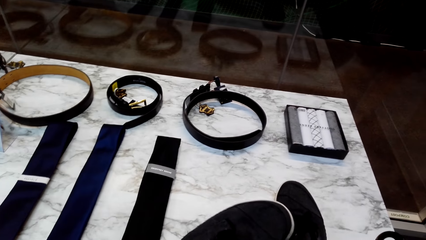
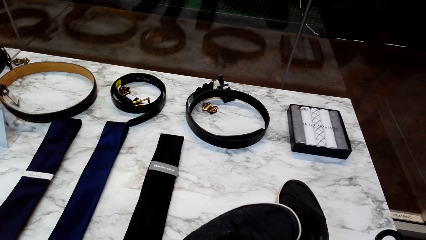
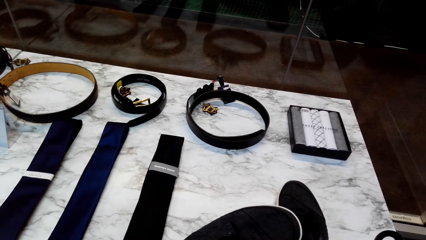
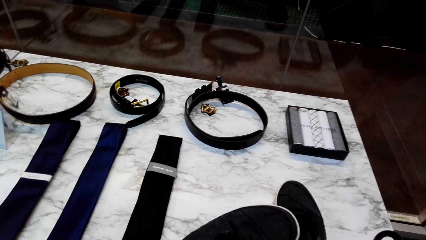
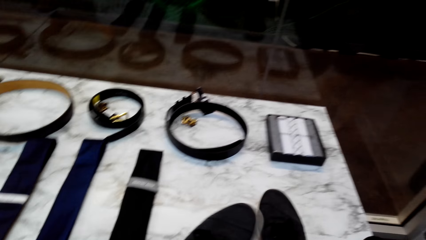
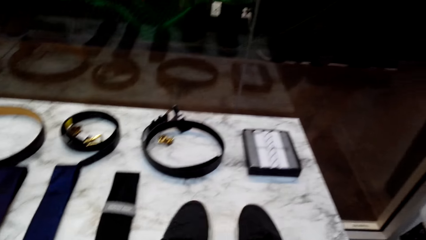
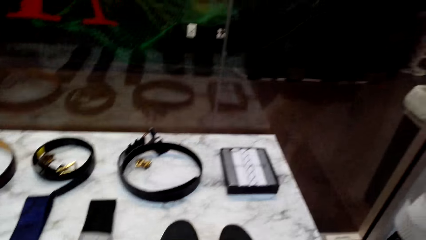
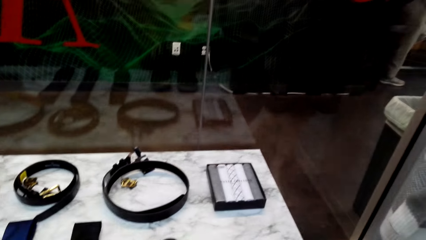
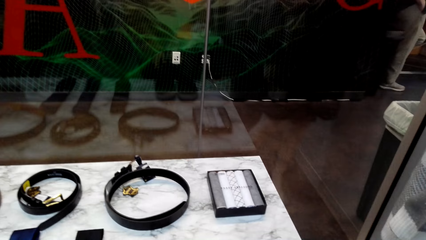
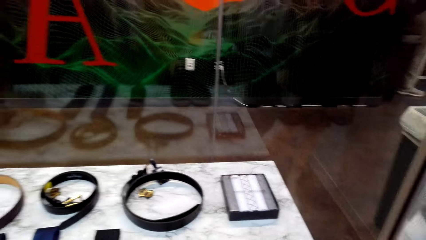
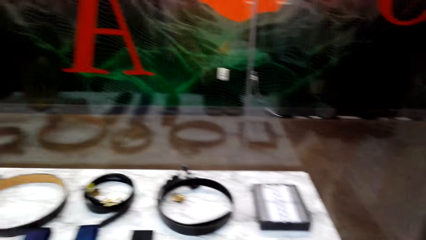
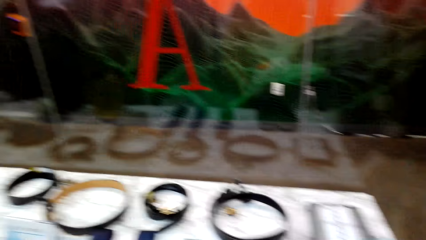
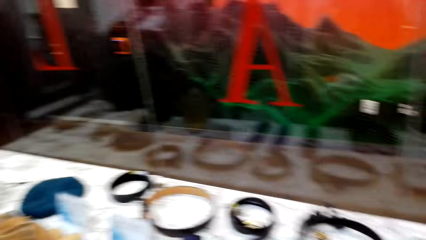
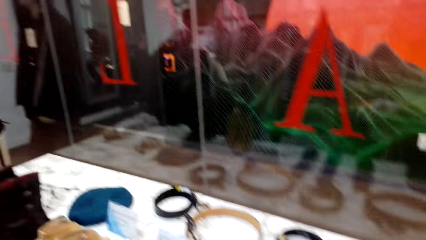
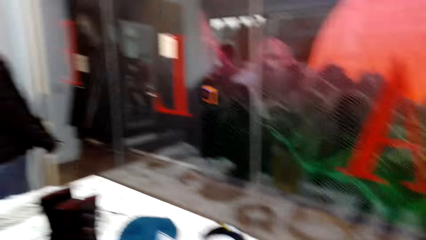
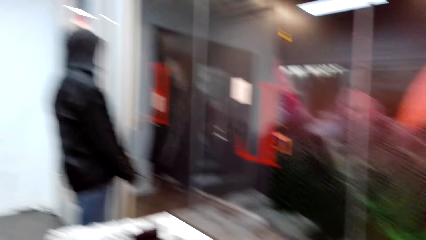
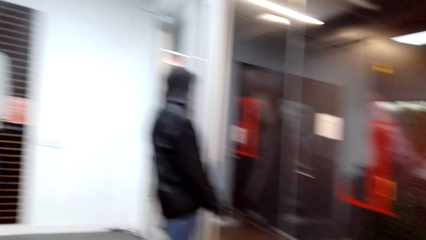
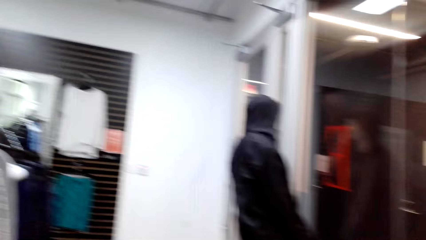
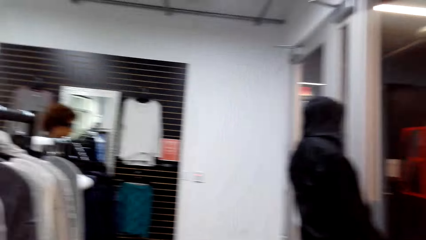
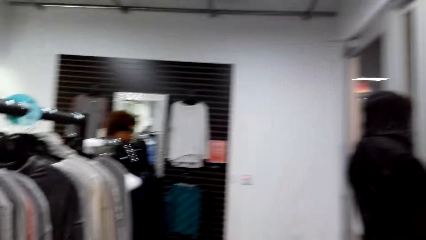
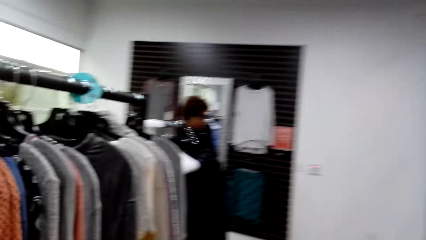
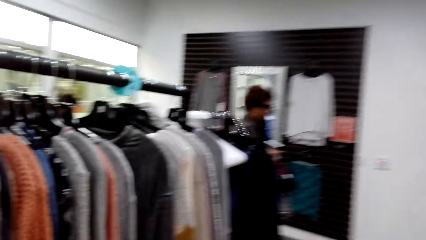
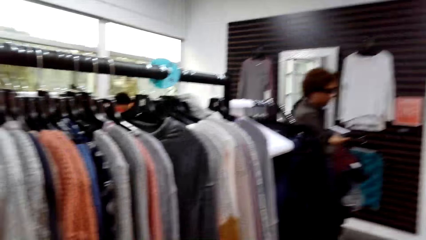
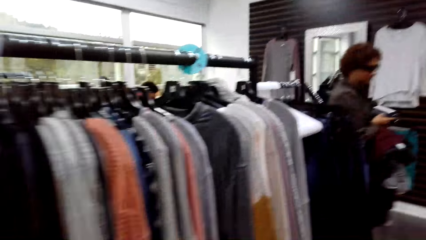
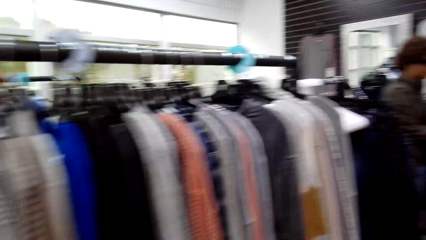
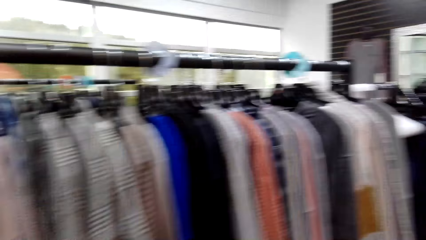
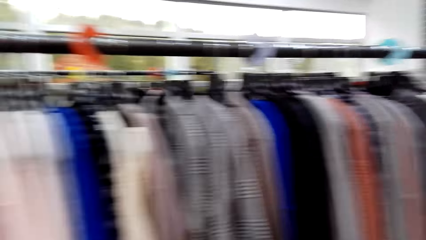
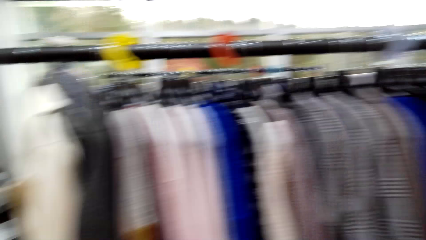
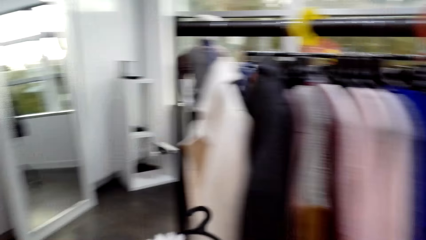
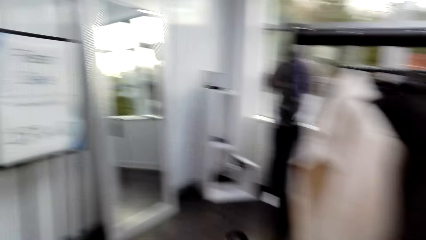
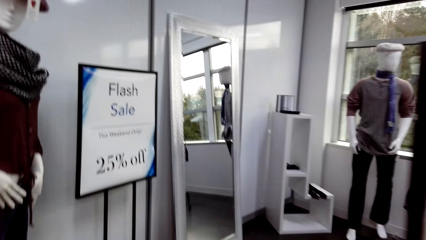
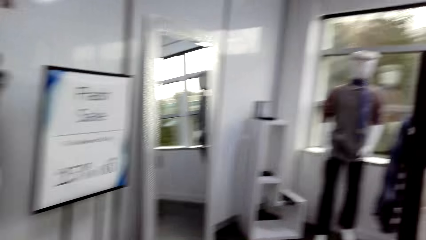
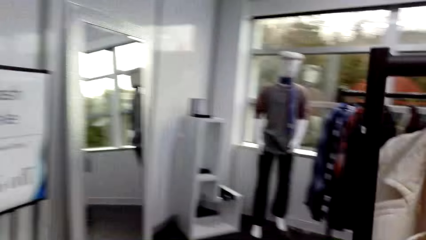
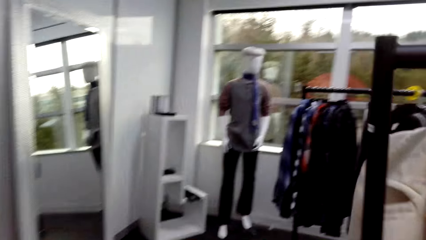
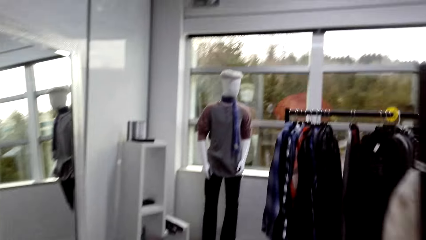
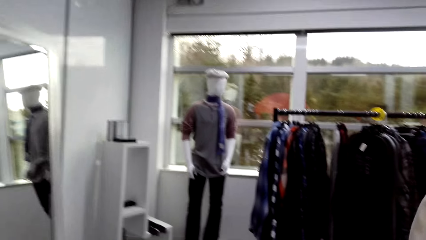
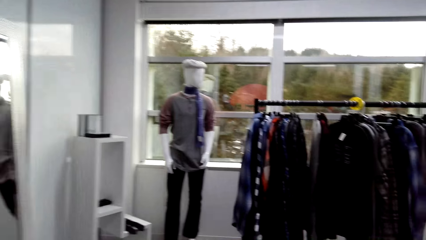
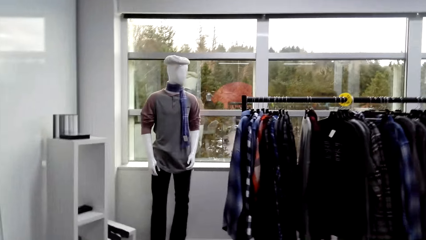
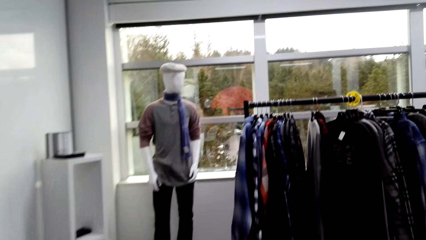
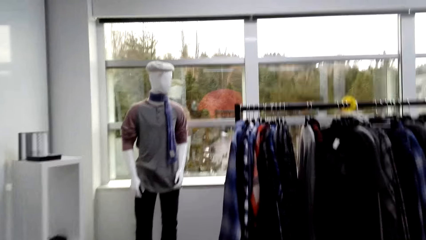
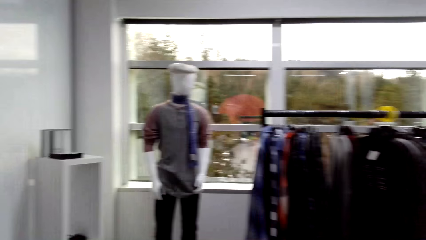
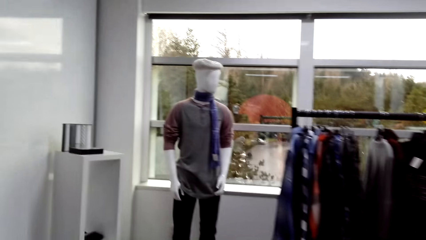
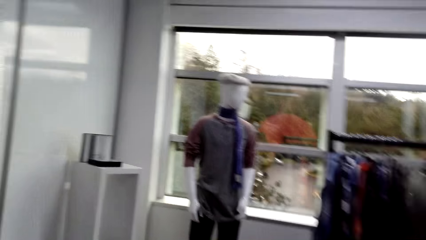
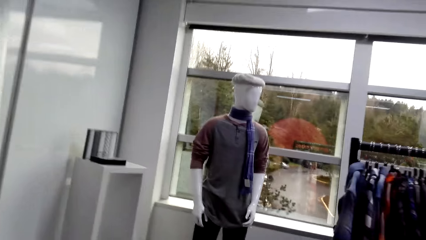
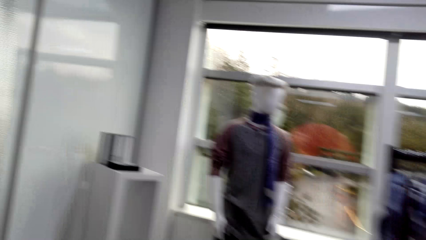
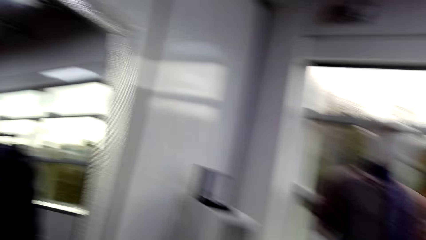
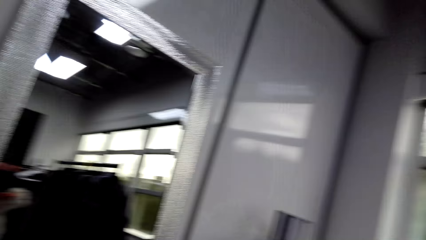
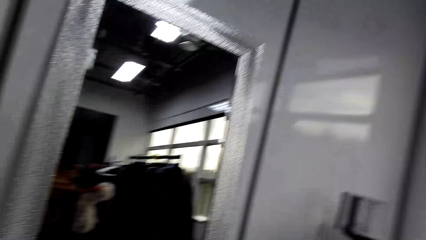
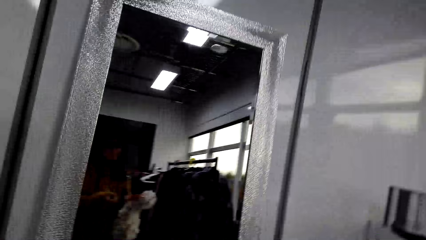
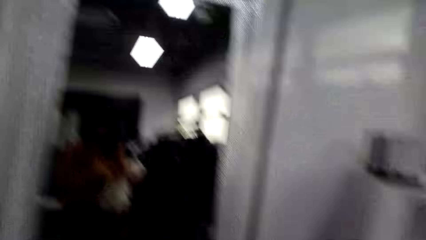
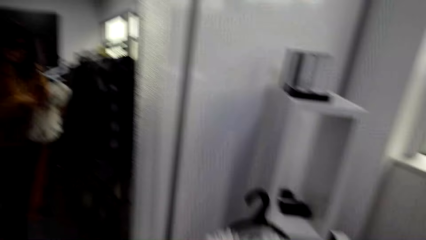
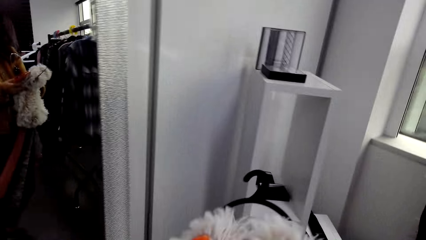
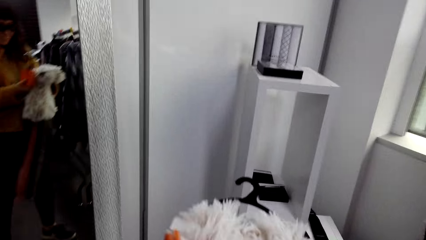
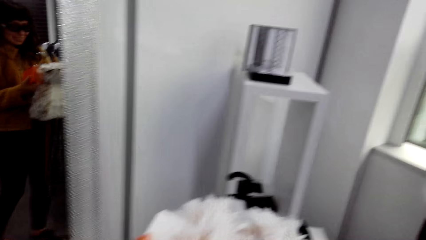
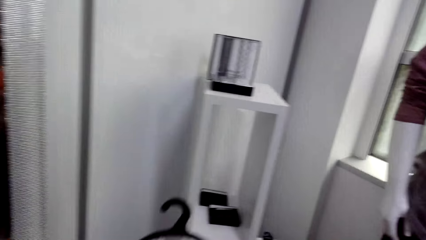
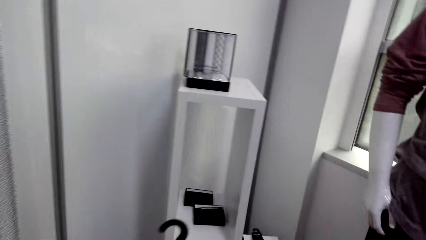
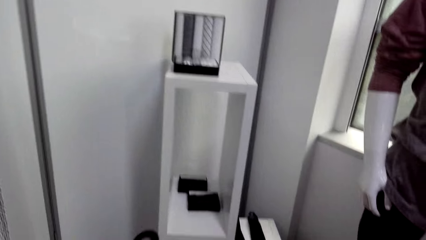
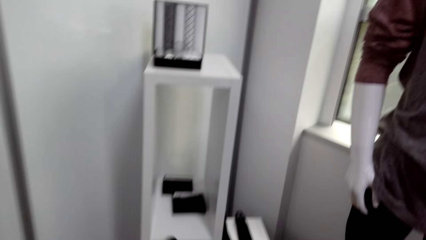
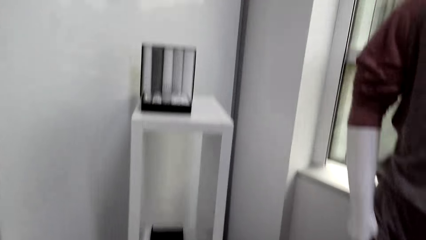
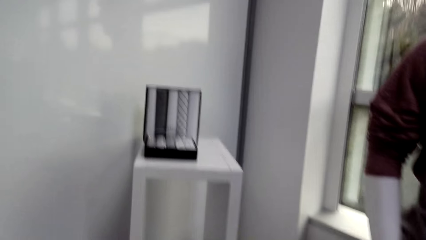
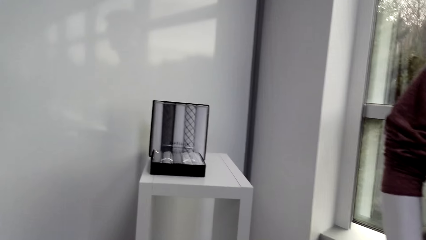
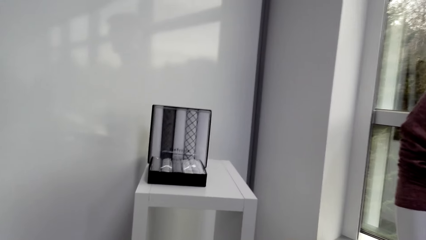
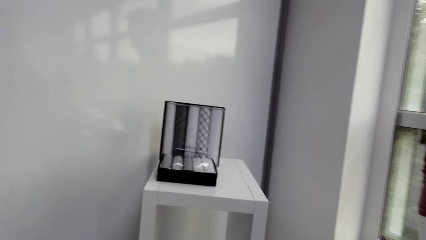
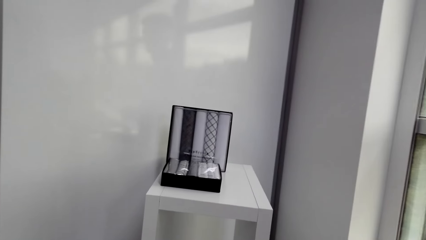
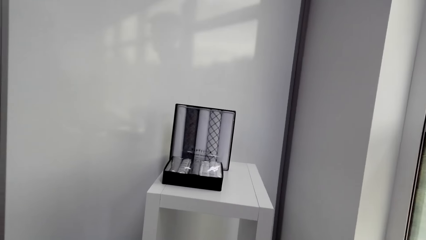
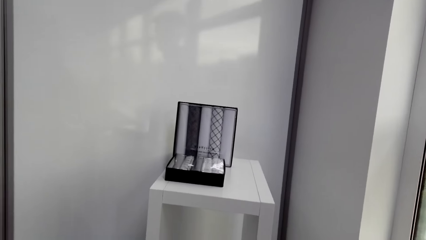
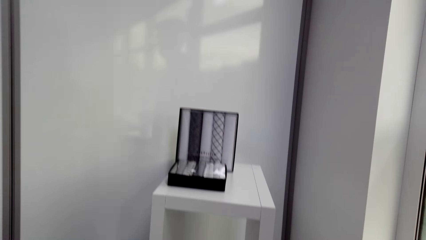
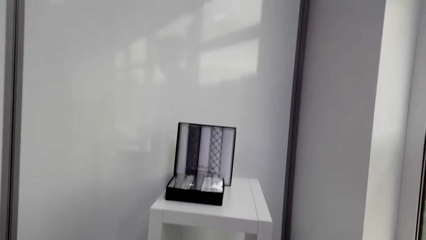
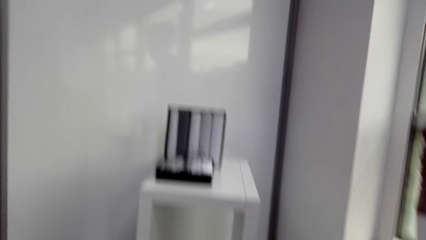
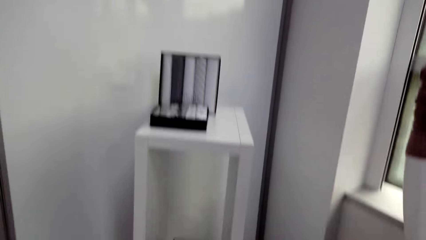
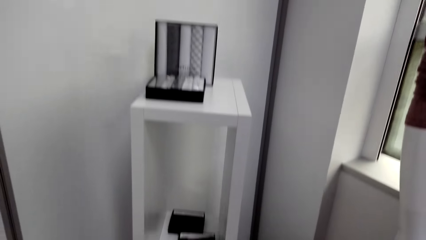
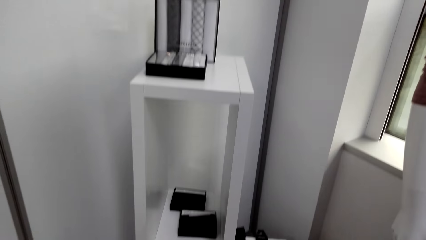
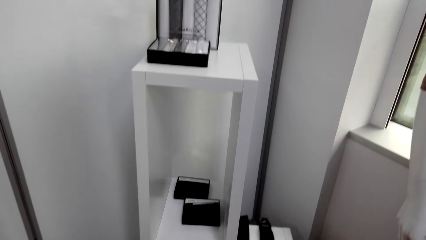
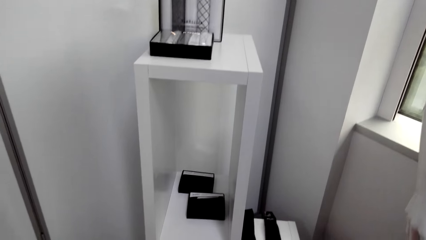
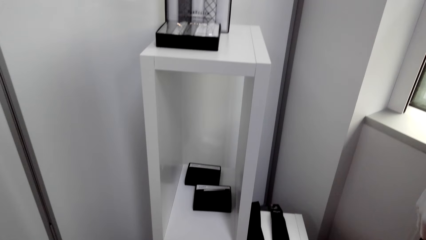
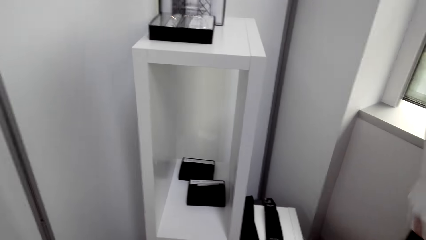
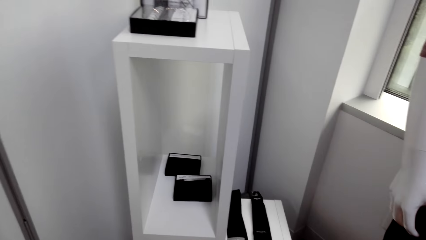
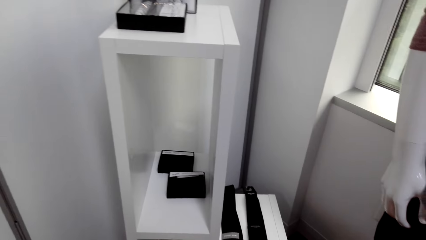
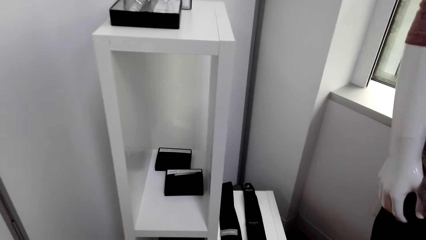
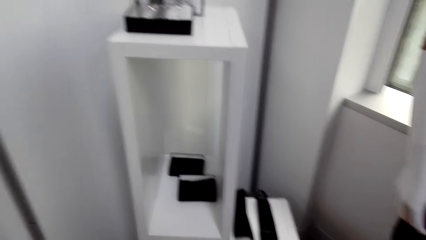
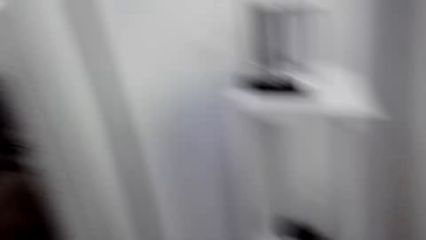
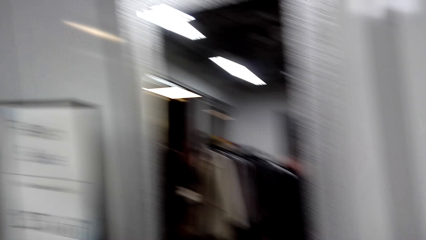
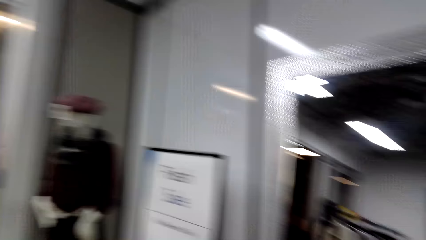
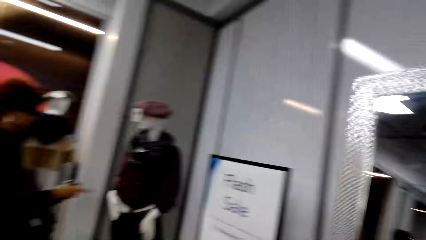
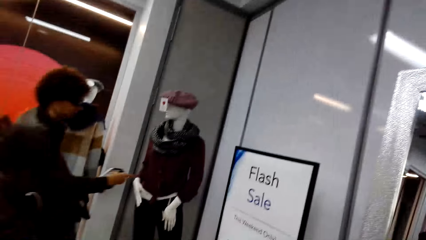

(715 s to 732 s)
The camera wearer looks at the shoe. They look around the table. They turn to the other side. They look at the clothes. They walk around the boutique. They look at the mirror. They look at the box. They look at the shelf.
